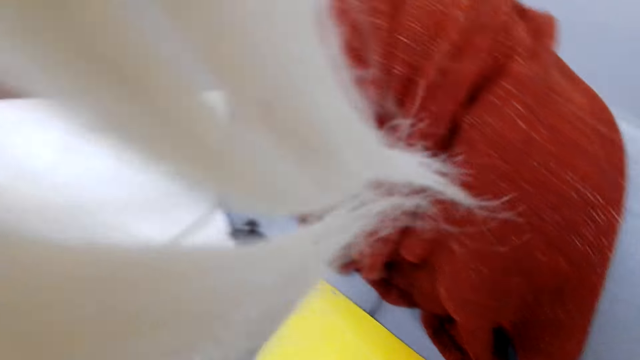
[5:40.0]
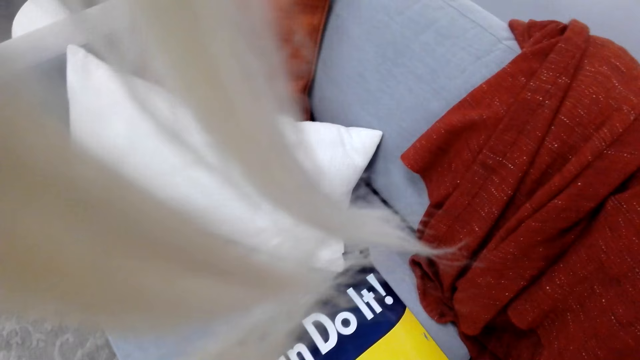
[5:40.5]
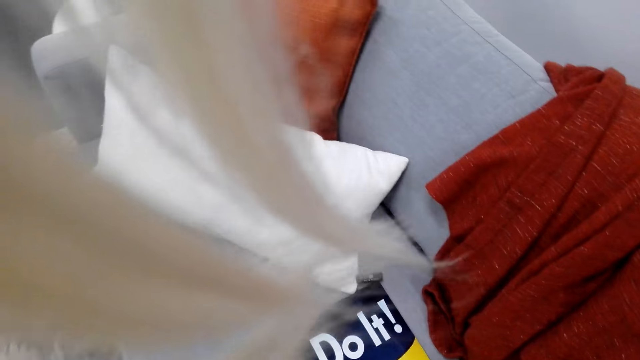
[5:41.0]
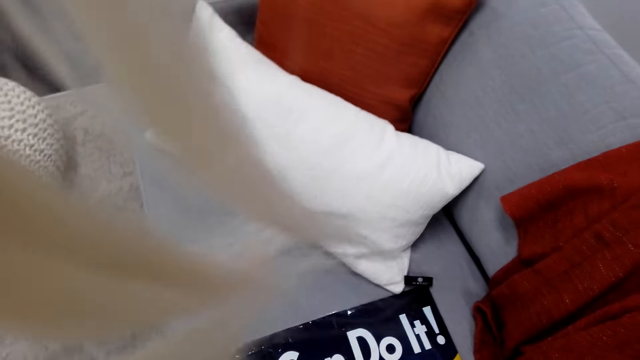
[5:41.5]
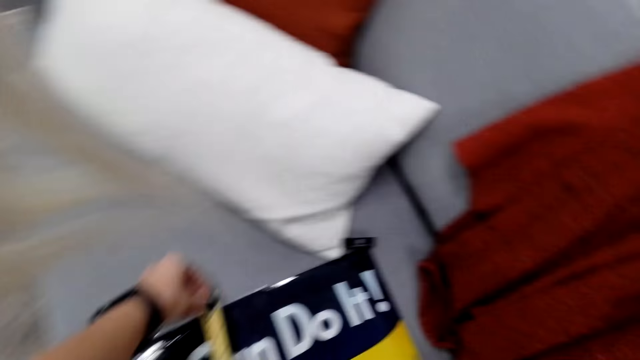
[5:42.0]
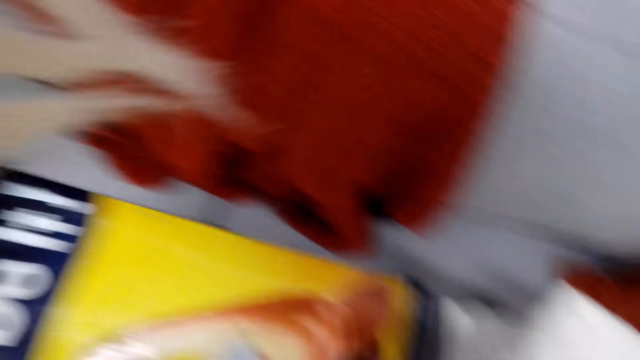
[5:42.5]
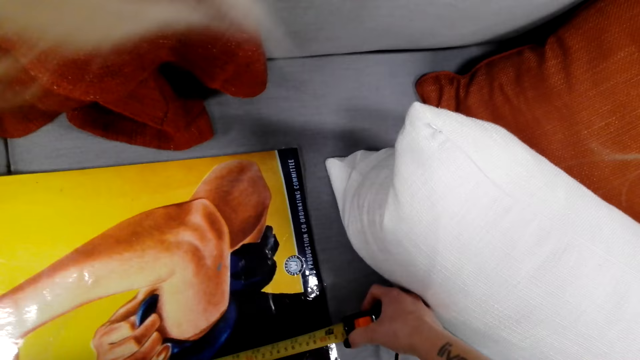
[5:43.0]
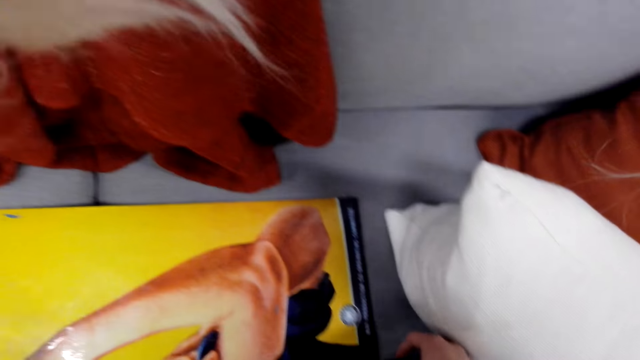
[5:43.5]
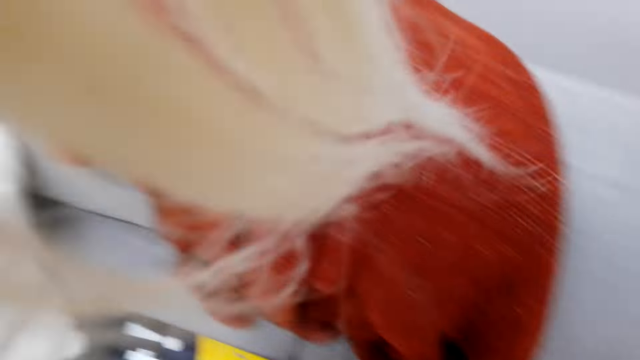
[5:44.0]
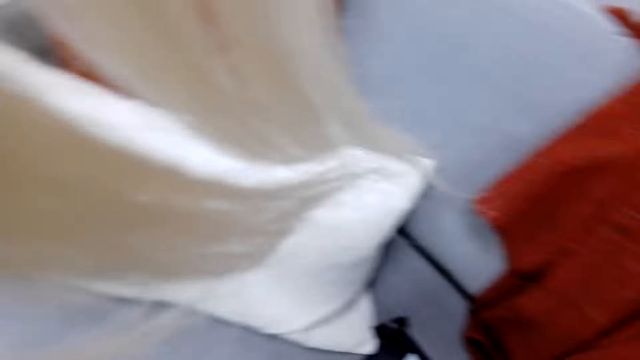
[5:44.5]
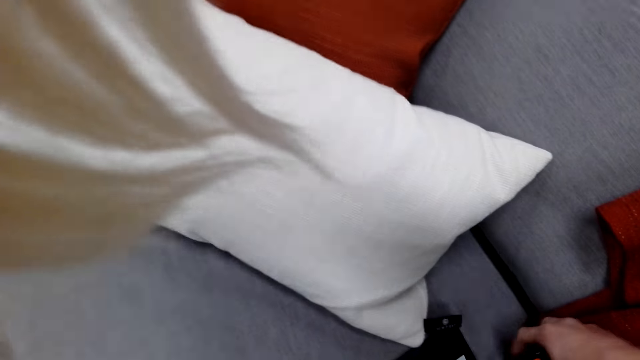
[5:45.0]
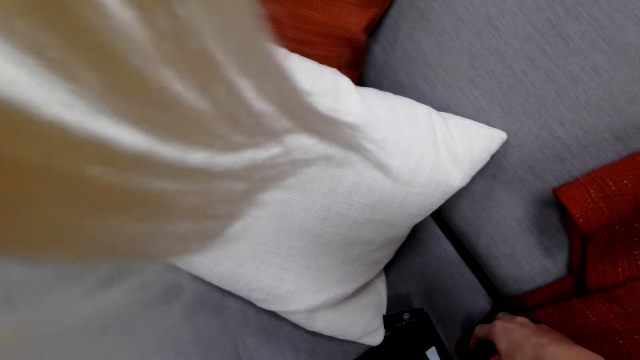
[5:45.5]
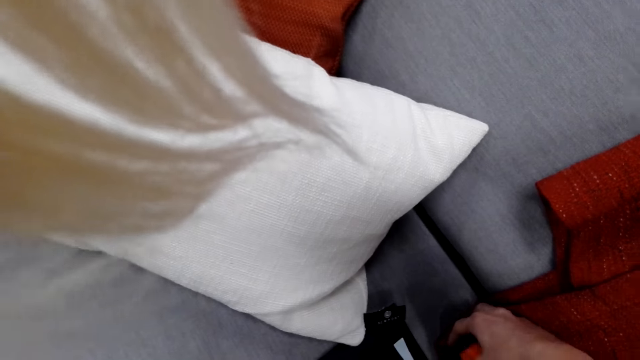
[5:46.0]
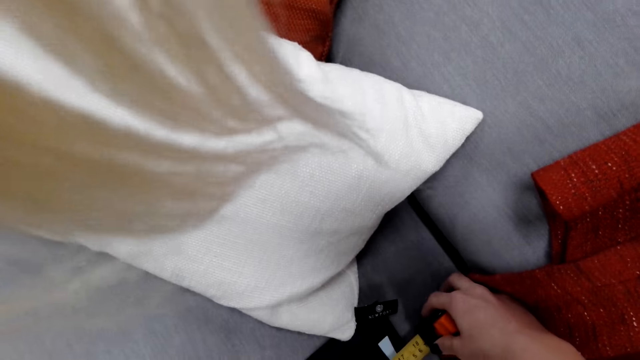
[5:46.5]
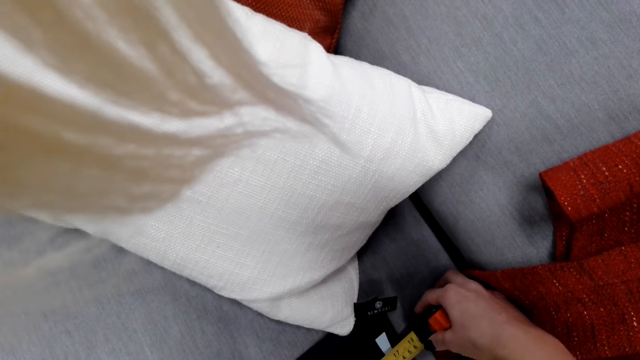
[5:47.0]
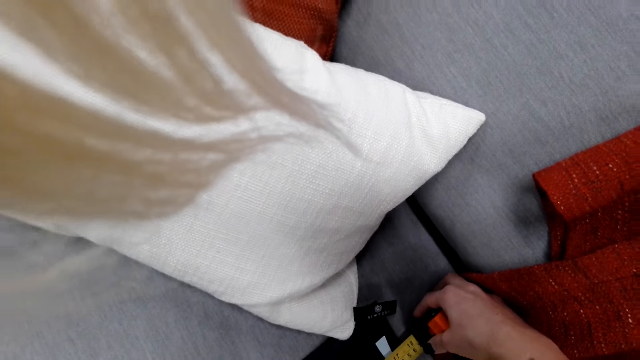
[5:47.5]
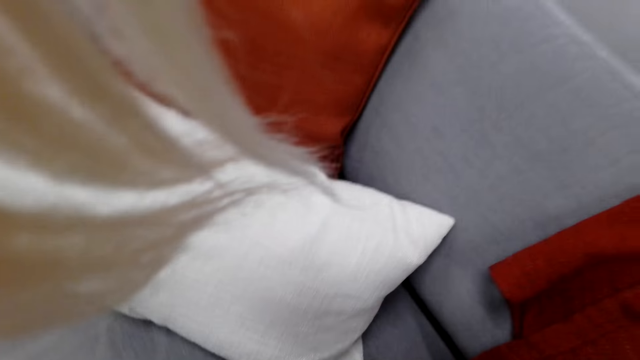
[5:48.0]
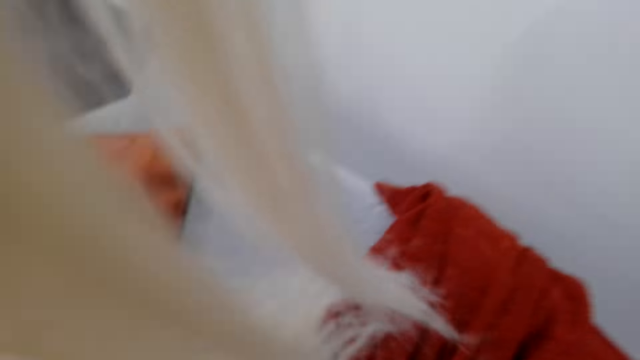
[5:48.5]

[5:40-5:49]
The camera wearer stares at the picture. They measure the picture using a measurement tape.

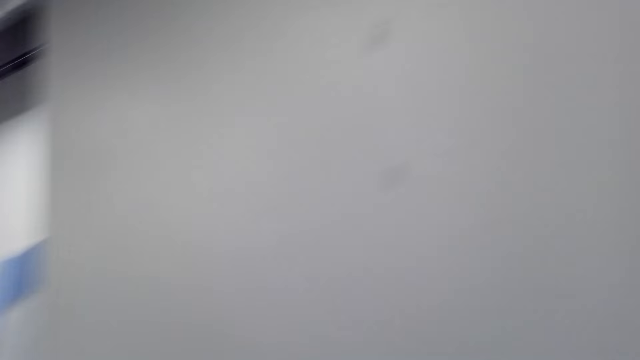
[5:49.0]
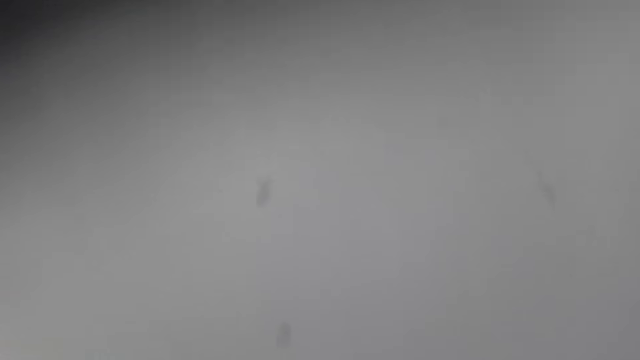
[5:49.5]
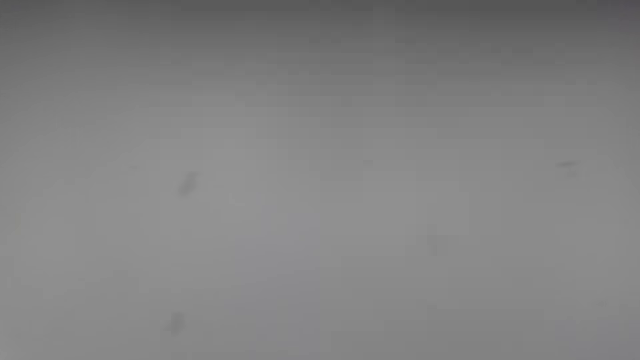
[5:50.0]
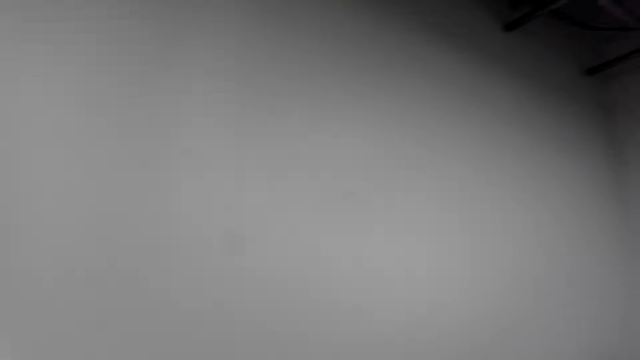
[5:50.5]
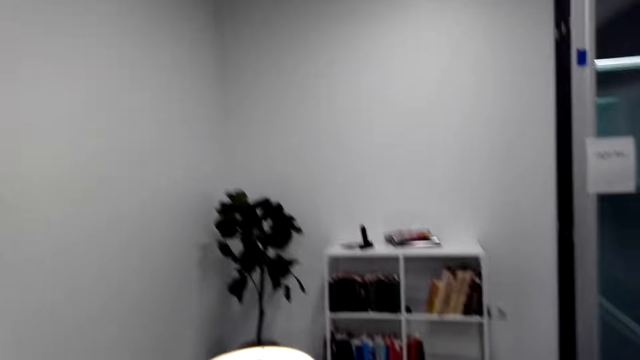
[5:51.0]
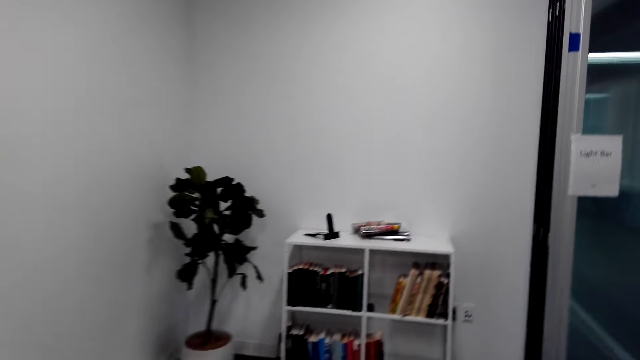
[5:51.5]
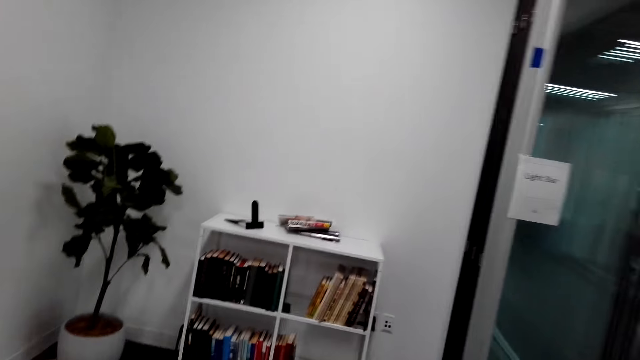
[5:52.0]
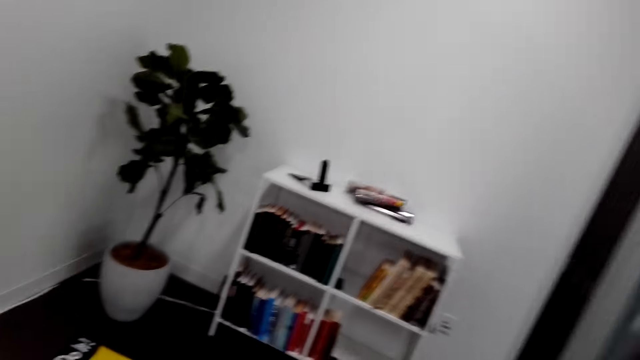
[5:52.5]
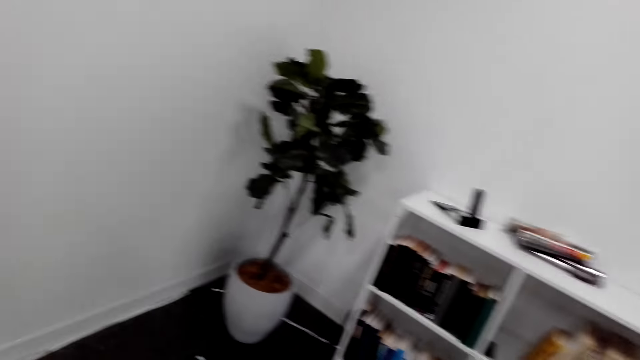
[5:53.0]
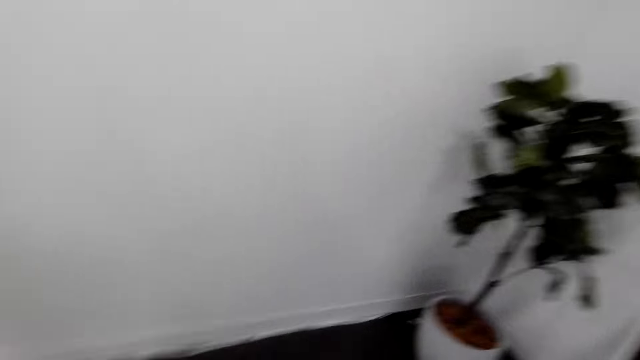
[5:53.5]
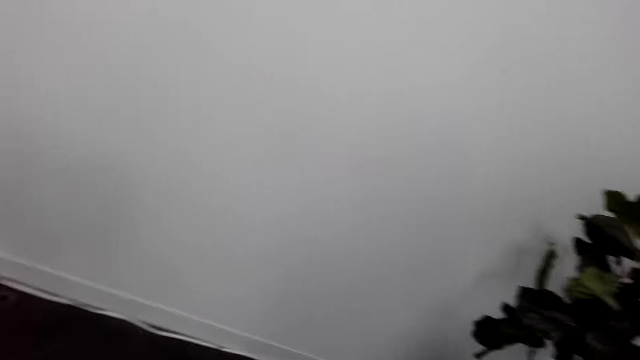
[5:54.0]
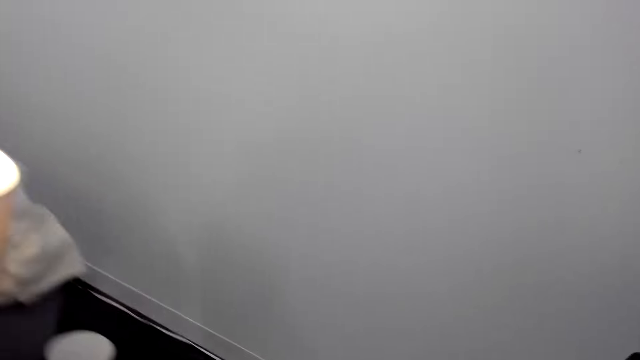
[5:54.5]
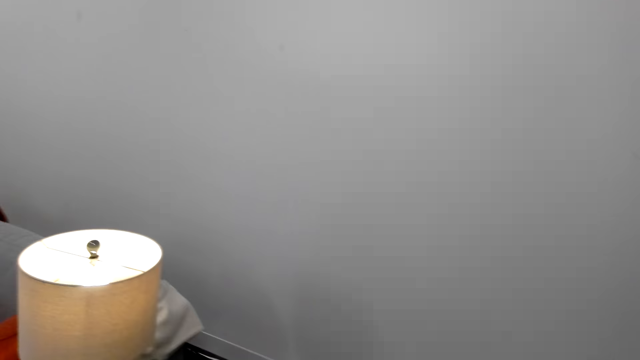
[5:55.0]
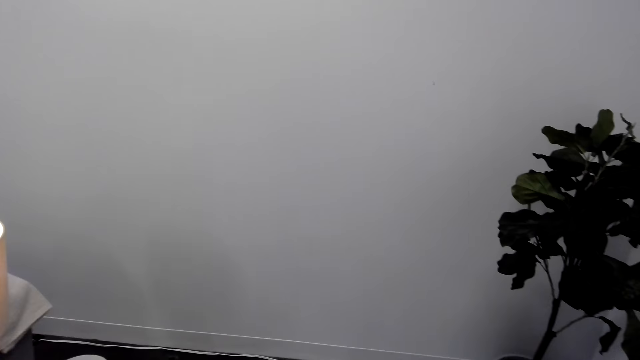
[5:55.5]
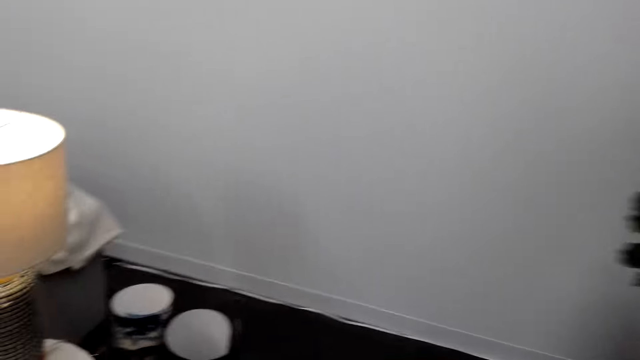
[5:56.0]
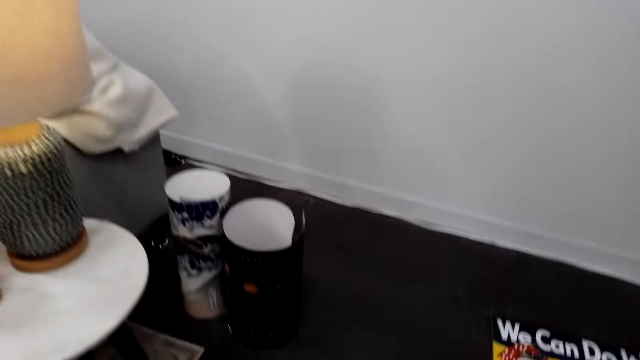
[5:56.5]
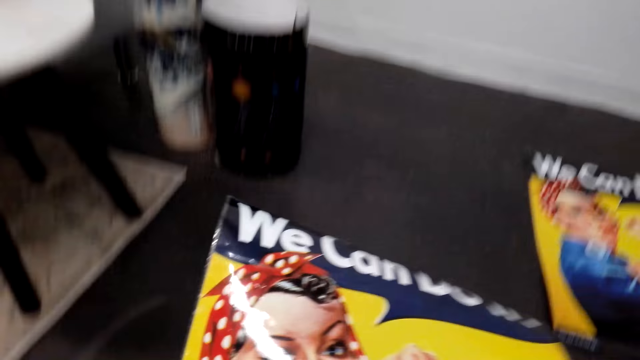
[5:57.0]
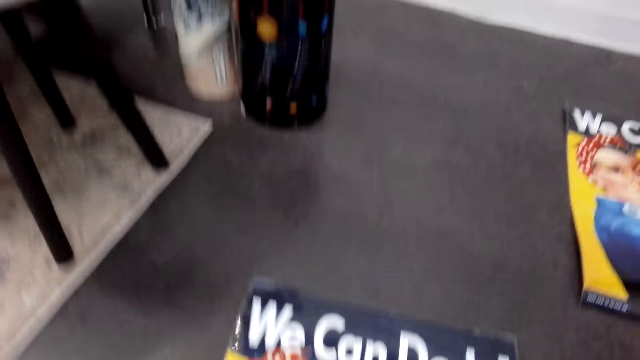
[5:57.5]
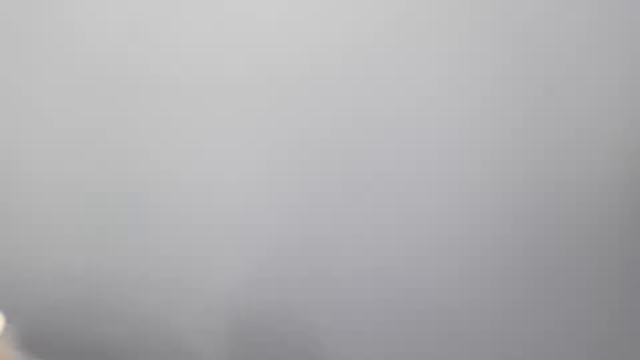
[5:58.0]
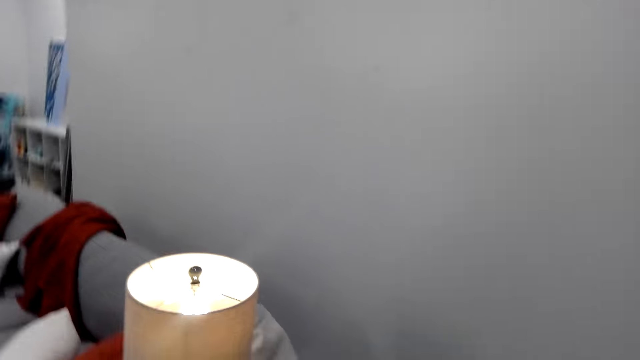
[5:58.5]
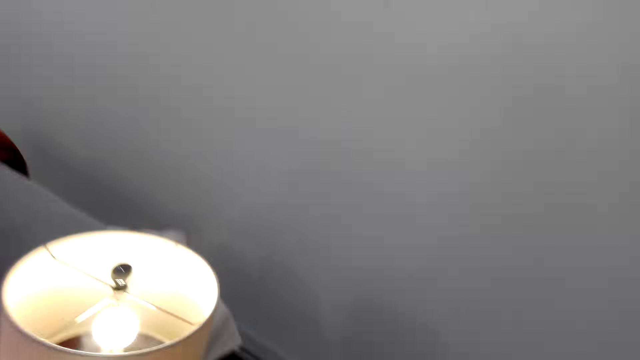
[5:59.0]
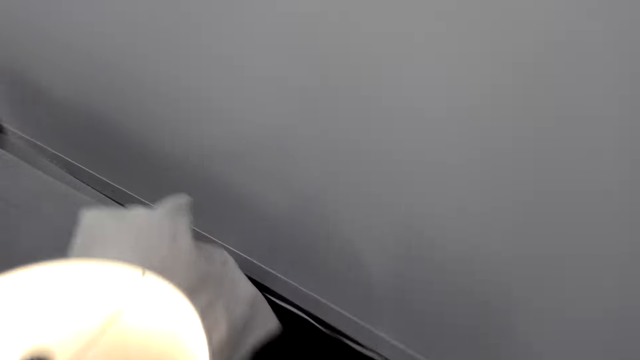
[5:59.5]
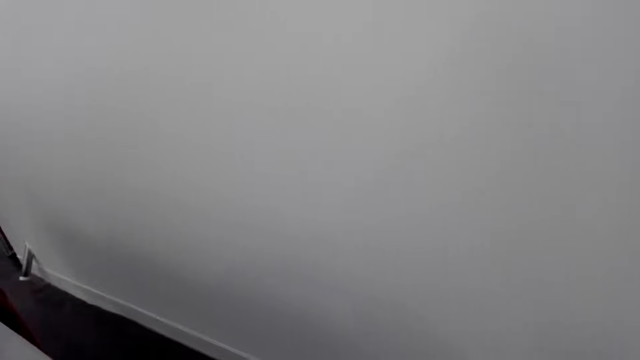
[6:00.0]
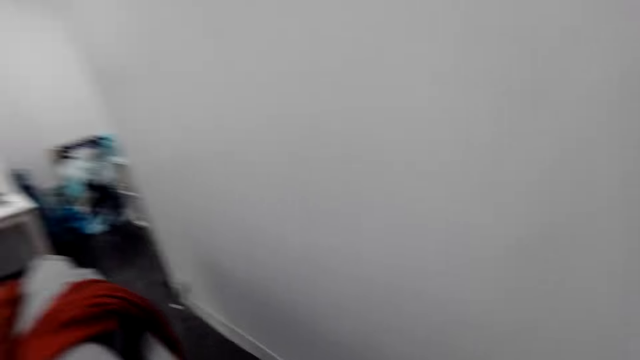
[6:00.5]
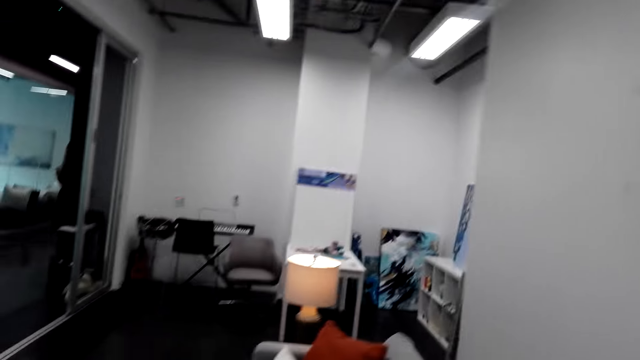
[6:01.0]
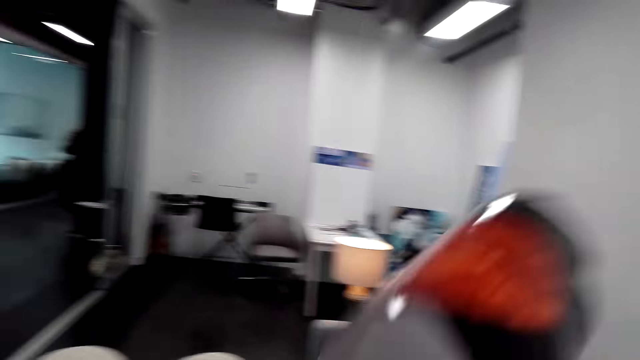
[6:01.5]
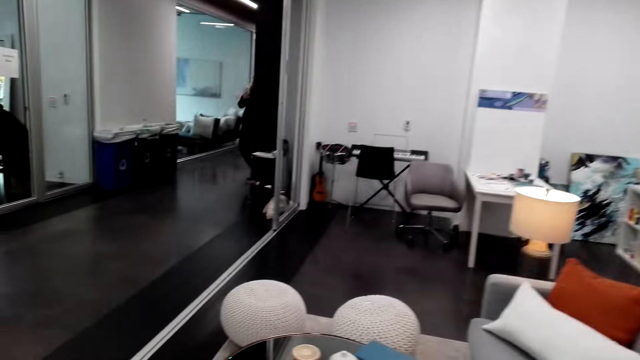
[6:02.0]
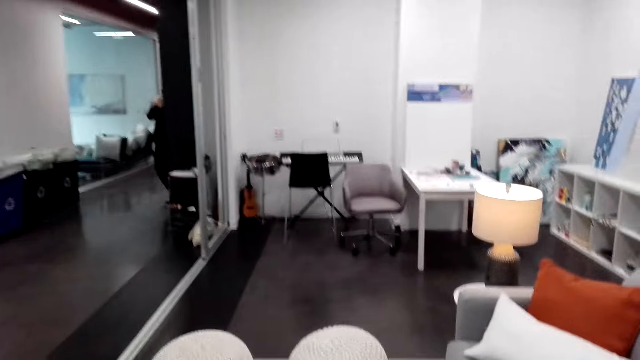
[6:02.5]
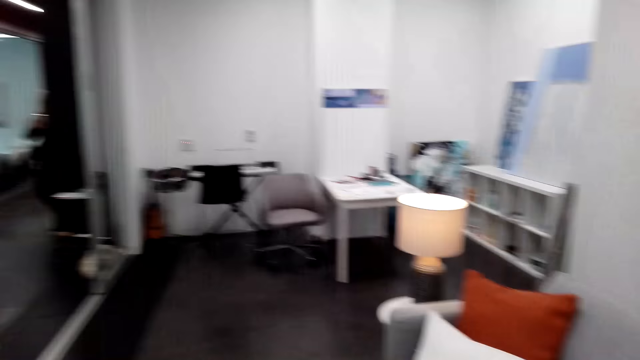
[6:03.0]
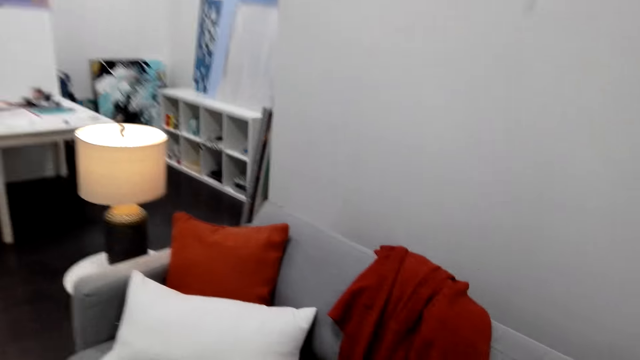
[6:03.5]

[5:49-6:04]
The camera wearer moves. They put the picture on the floor. They walk around. They move. They drop the picture art.
